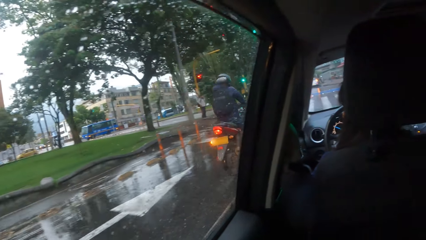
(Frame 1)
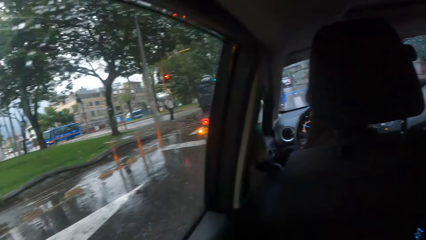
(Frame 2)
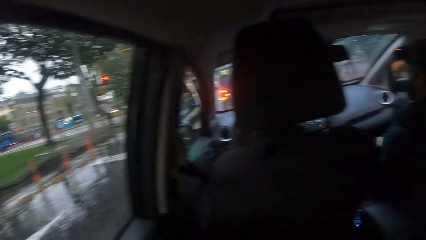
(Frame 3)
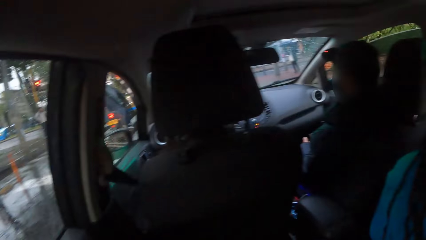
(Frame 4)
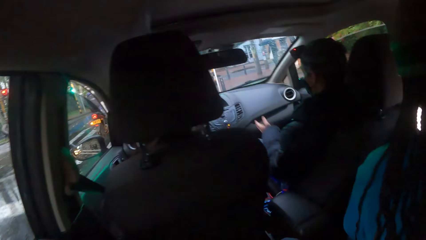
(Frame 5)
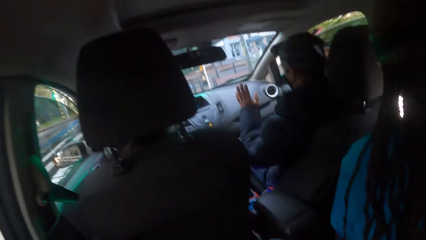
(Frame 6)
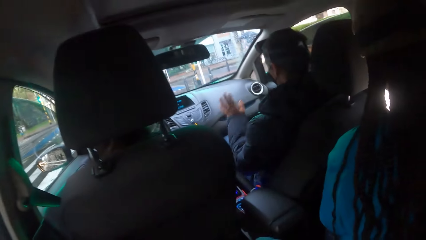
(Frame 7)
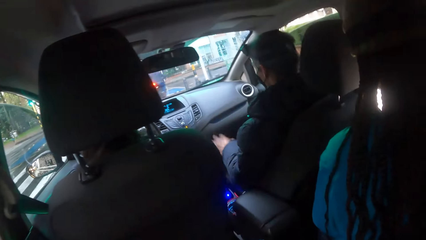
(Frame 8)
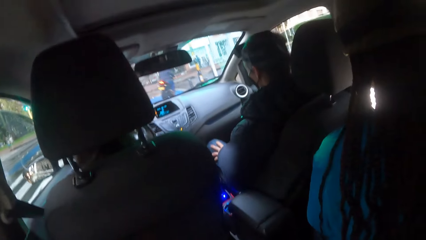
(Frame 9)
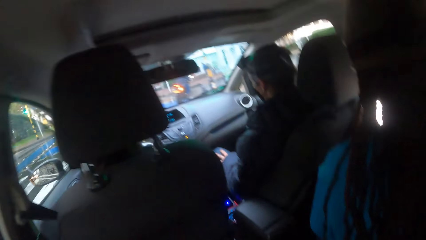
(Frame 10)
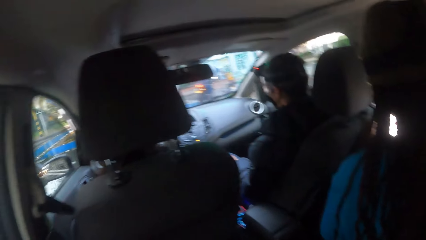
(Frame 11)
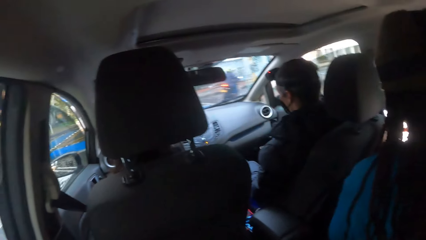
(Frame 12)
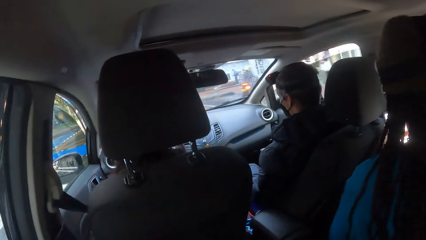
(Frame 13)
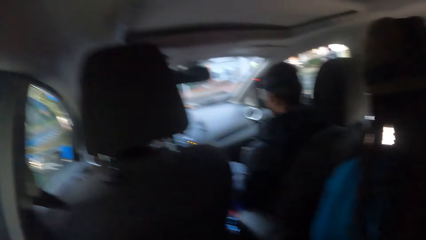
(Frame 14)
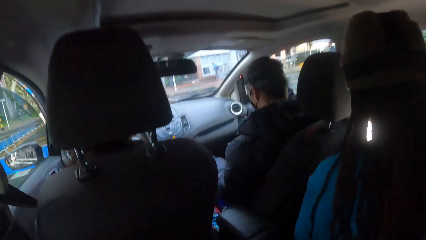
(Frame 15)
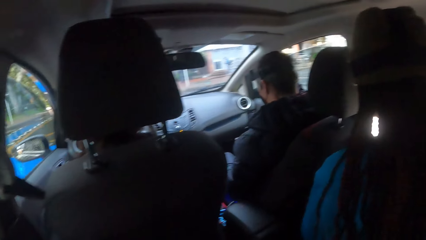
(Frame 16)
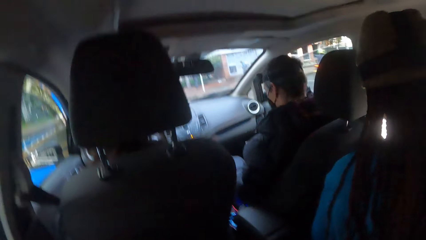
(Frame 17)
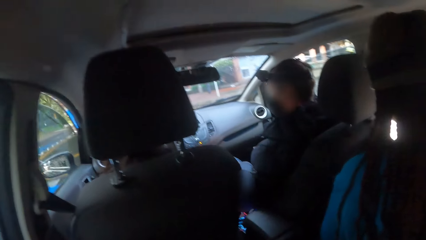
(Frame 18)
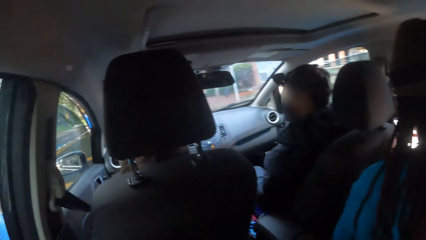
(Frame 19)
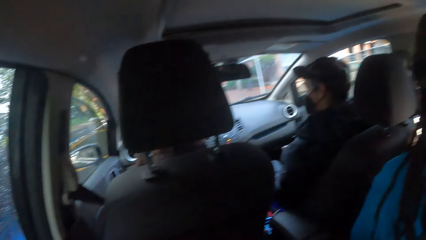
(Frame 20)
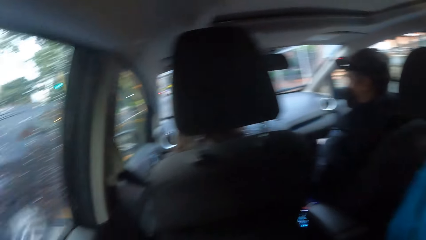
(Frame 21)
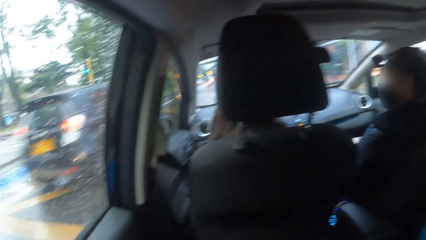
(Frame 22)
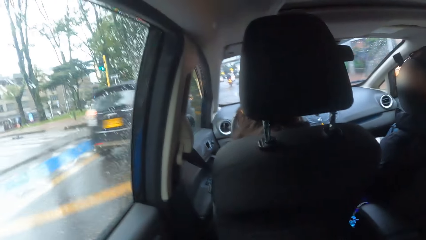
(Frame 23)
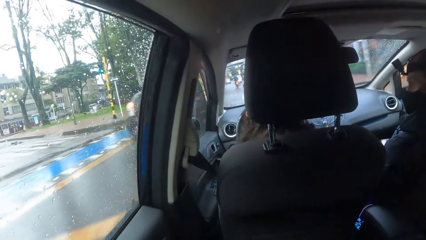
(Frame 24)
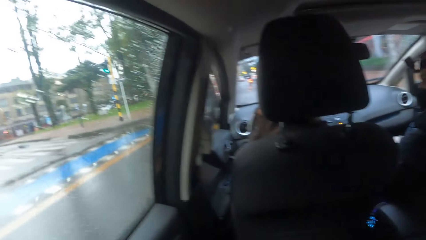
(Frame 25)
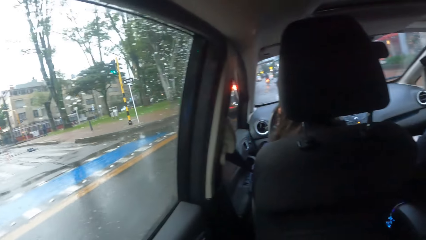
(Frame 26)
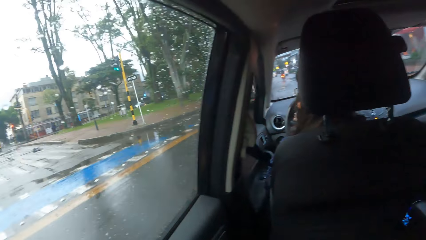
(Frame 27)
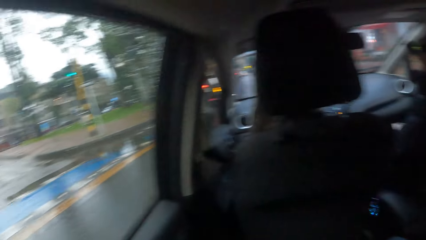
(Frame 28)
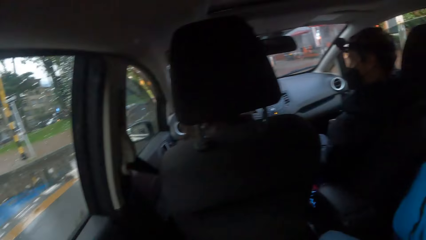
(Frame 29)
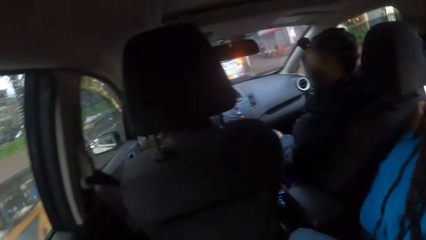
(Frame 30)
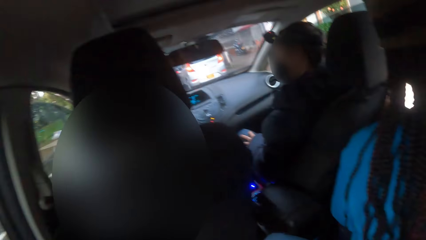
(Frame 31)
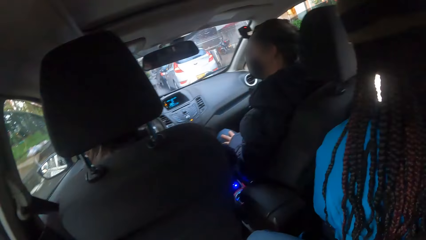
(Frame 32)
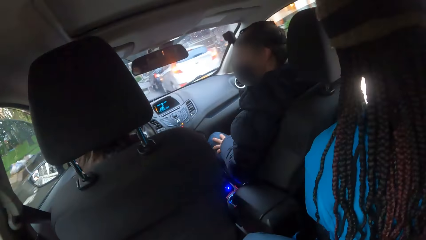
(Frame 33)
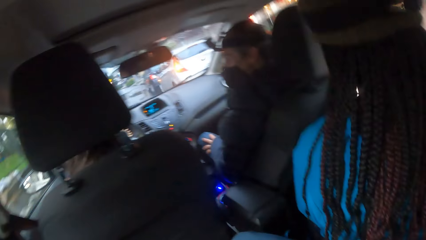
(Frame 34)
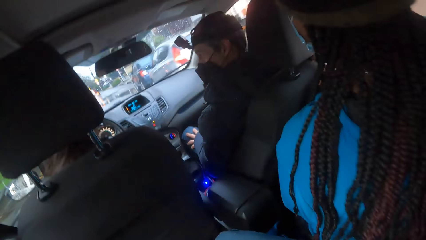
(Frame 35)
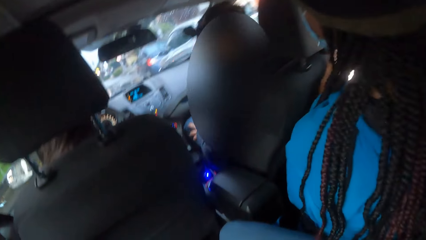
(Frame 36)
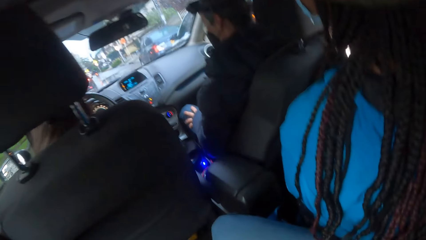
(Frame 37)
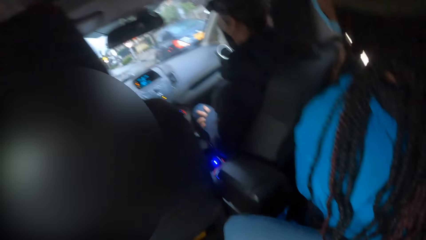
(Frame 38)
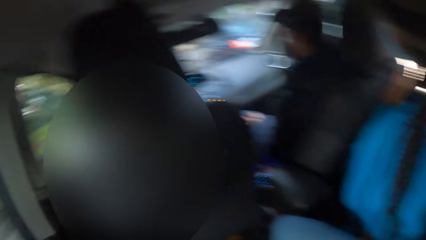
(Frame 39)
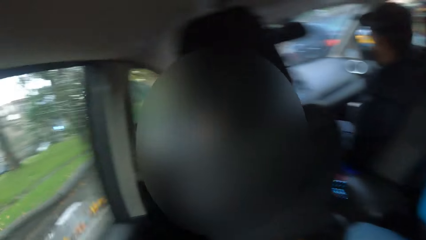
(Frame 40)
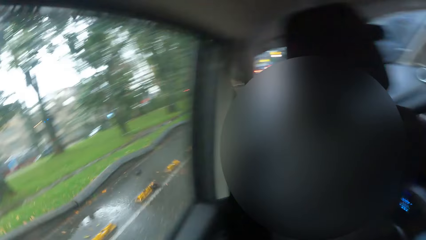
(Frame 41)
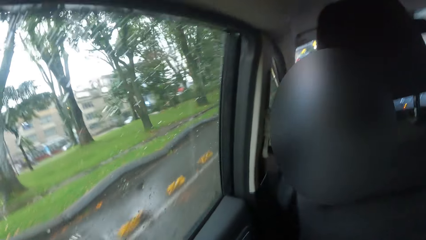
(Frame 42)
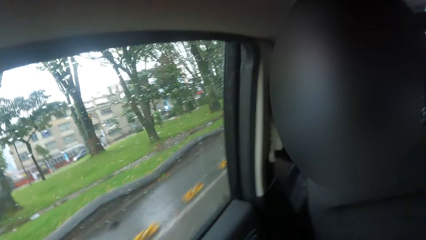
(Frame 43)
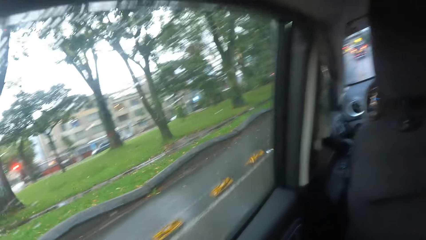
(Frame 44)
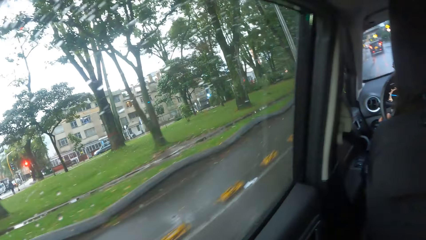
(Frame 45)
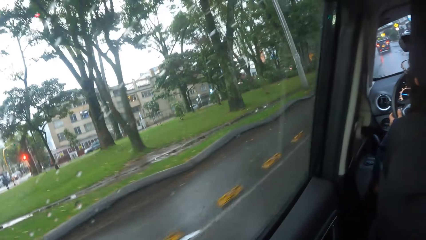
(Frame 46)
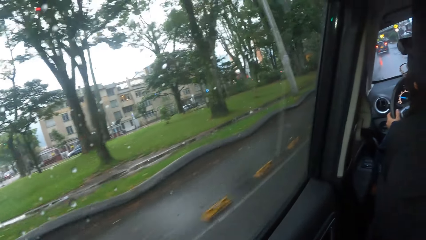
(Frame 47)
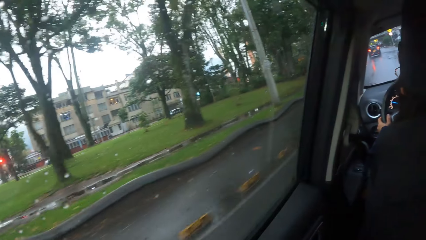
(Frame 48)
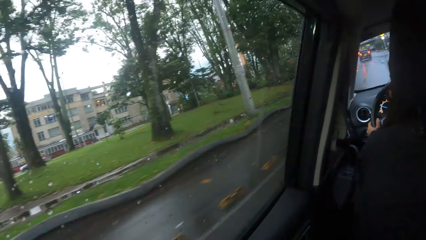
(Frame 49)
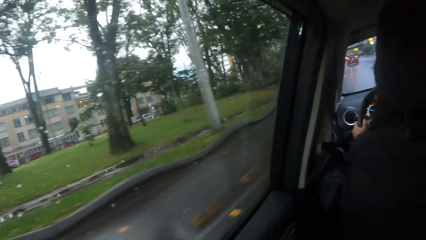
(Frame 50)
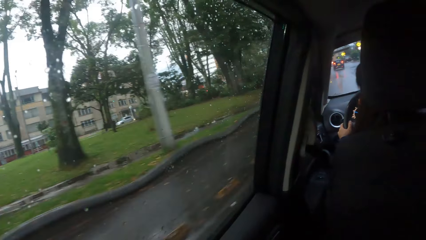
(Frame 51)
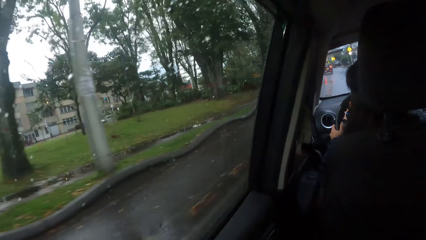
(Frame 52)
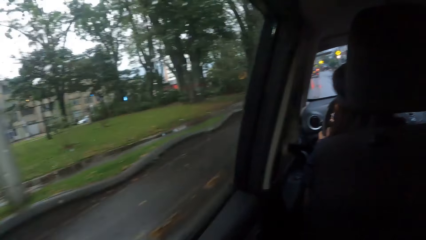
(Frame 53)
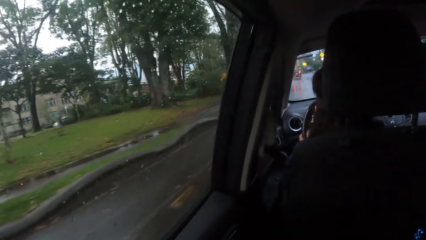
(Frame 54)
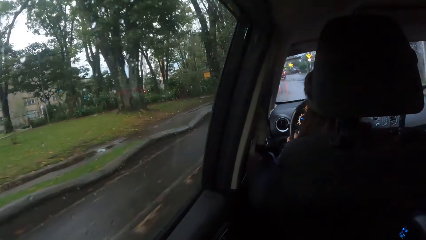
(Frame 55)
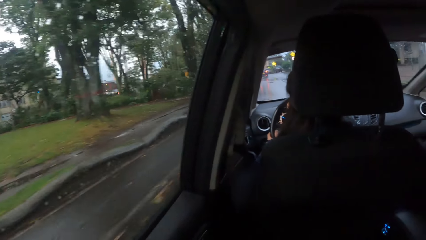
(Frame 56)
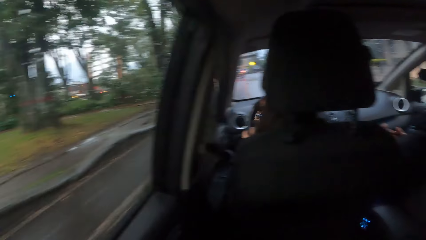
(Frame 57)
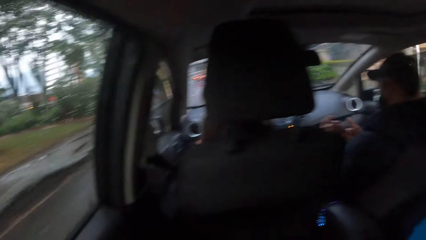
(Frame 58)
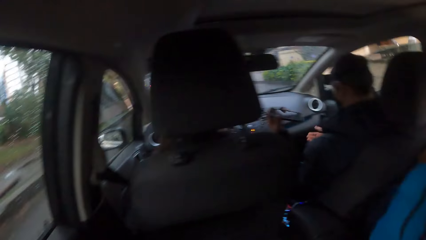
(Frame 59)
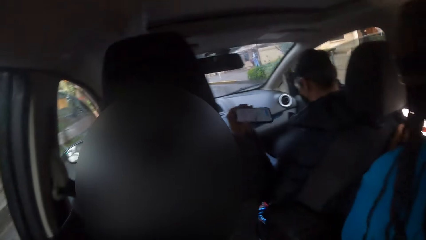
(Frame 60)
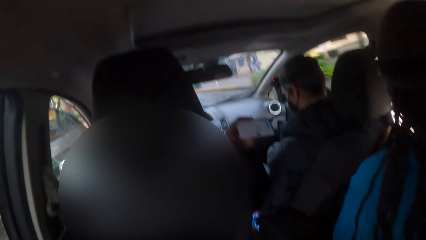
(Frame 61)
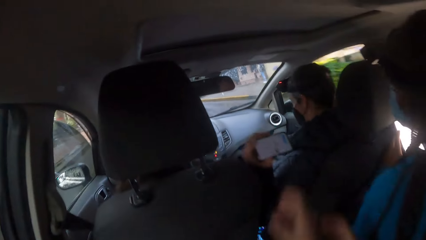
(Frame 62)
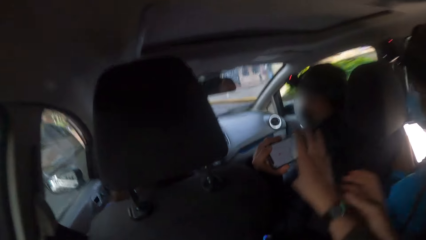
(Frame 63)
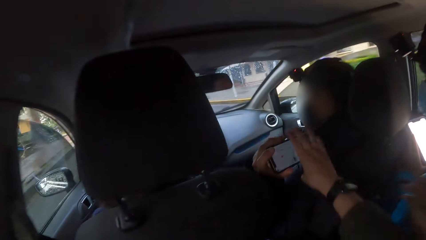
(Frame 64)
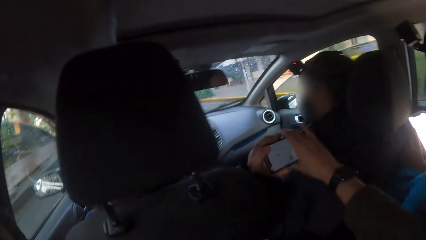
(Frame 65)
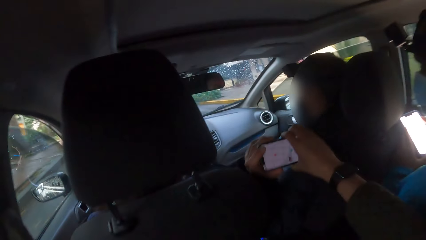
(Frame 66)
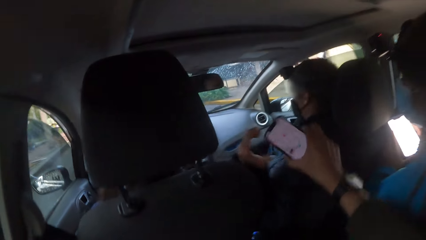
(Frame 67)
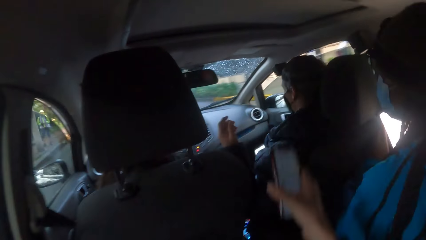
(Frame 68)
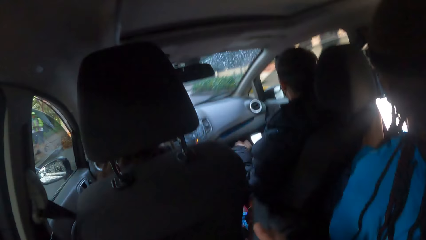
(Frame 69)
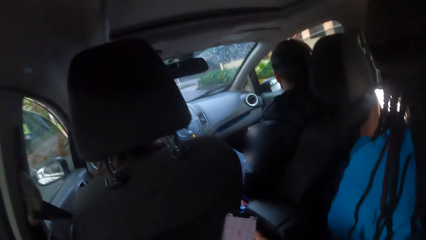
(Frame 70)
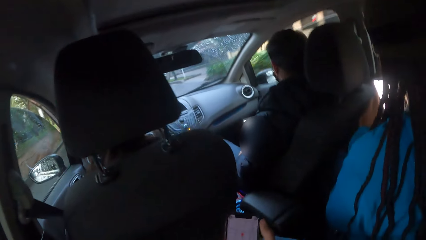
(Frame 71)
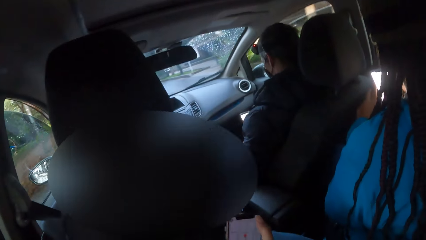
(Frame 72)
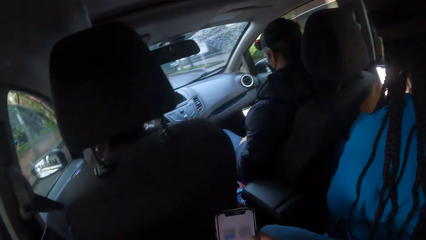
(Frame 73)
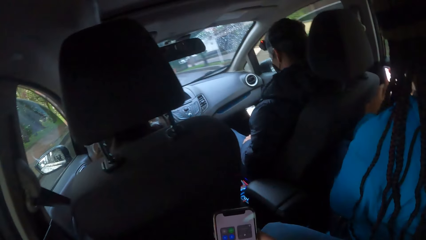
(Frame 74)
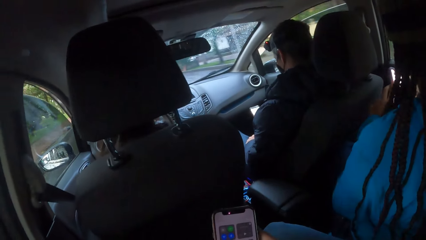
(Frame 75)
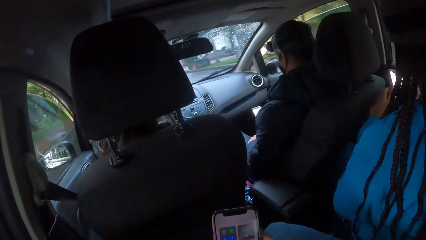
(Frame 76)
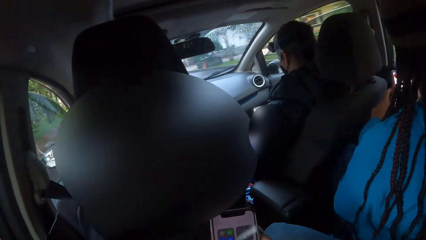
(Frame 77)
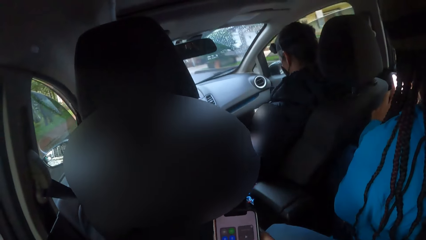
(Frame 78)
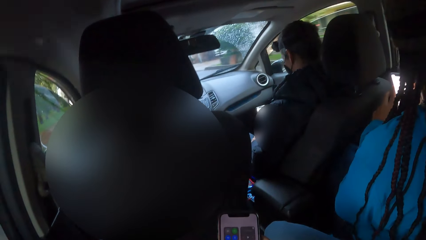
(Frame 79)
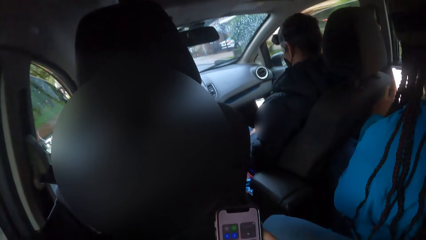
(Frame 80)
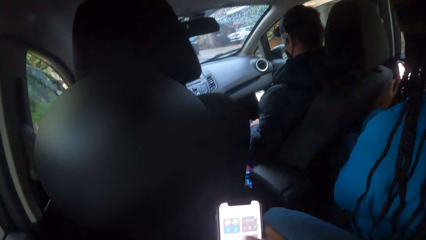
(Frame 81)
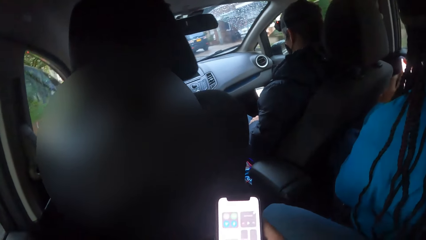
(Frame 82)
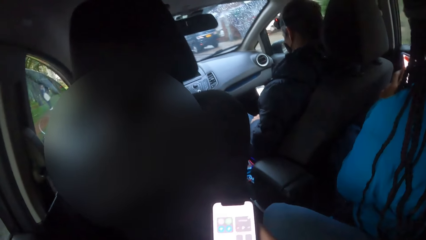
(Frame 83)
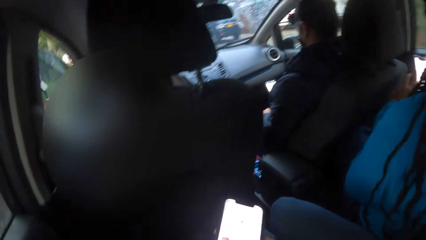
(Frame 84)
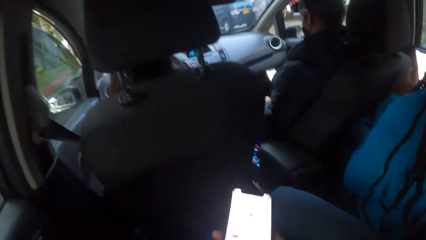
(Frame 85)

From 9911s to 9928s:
A man gestures with his left hand. He passes the phone from his right hand to his left hand. The camera wearer collects the phone from the man with her right hand. The man operates the phone in his right hand. The camera wearer operates the phone in her right hand.
